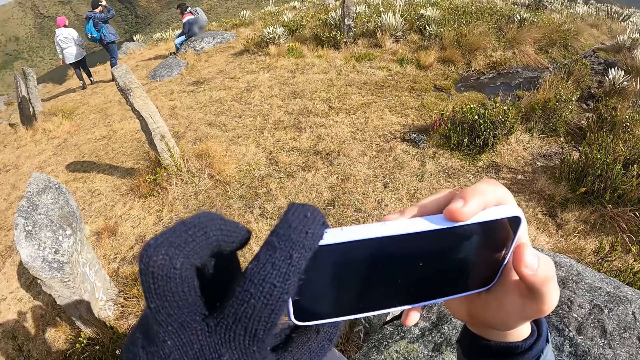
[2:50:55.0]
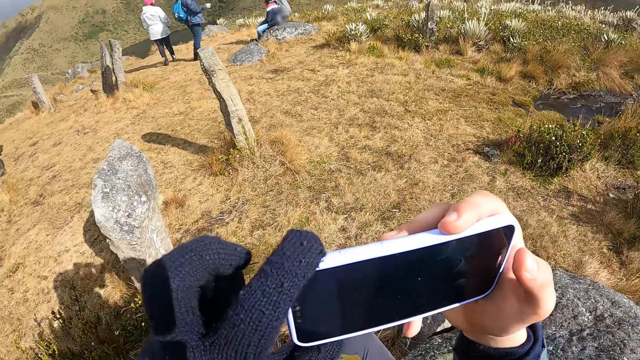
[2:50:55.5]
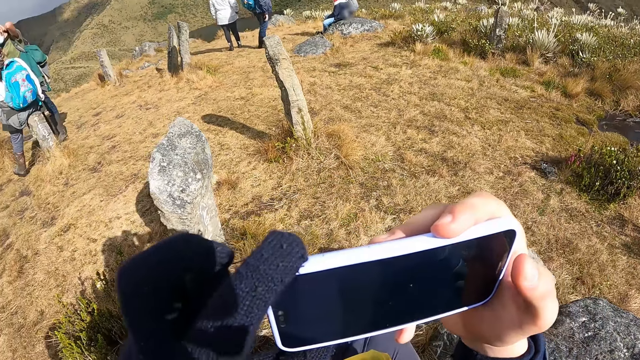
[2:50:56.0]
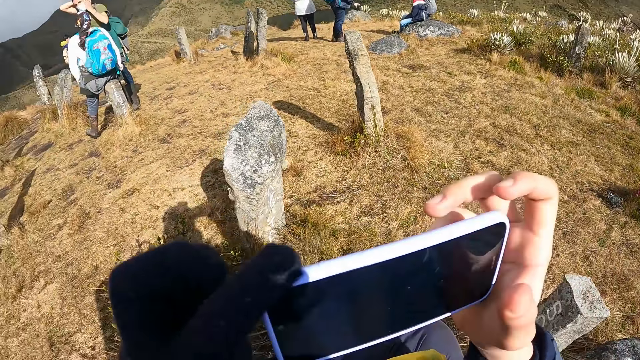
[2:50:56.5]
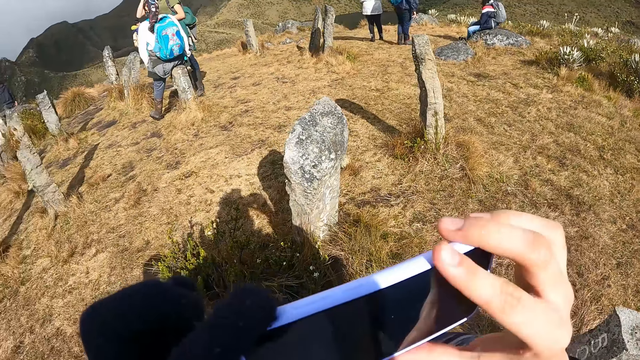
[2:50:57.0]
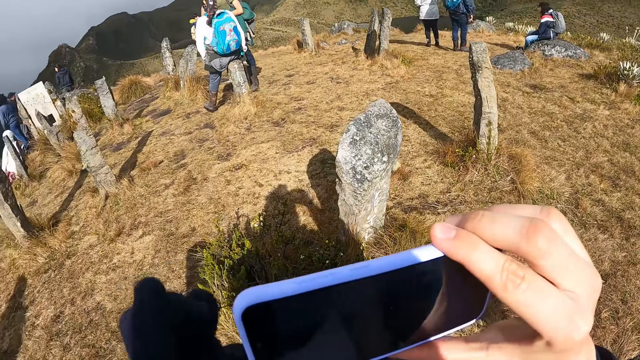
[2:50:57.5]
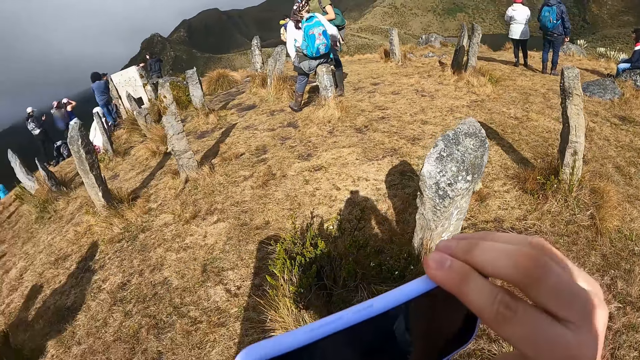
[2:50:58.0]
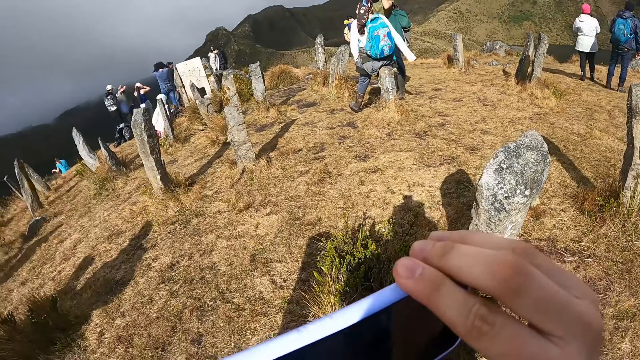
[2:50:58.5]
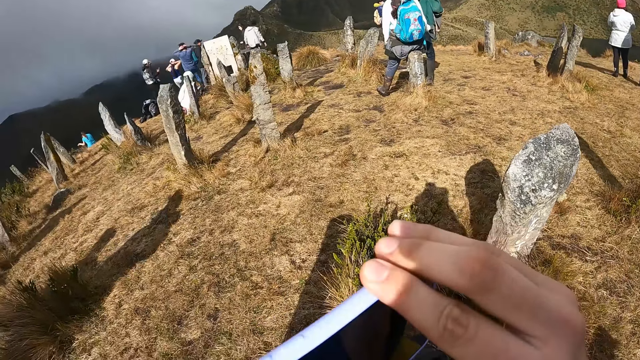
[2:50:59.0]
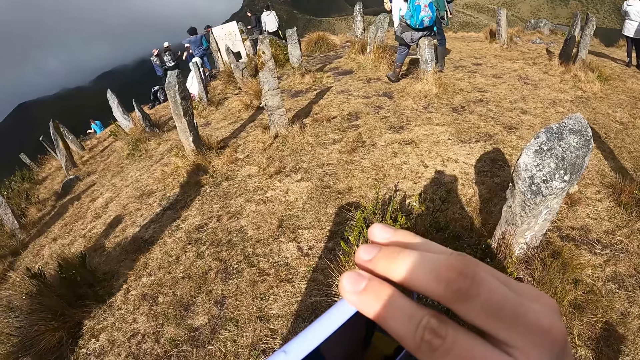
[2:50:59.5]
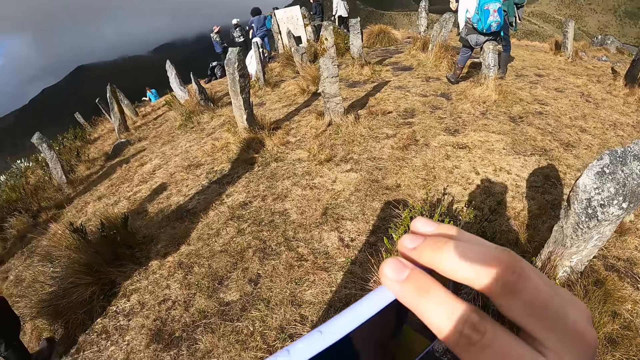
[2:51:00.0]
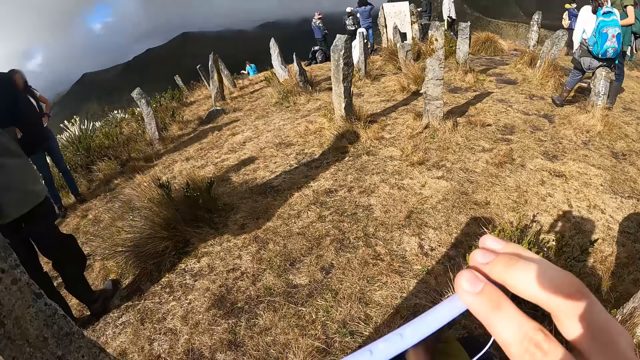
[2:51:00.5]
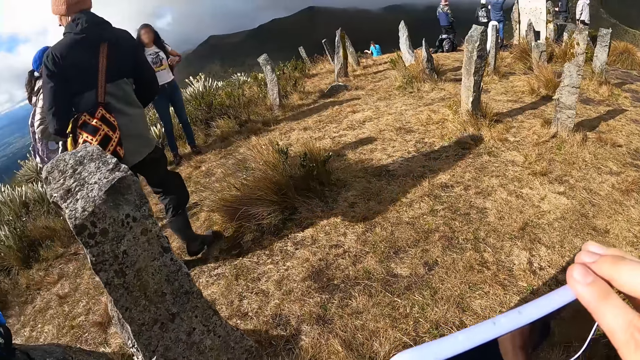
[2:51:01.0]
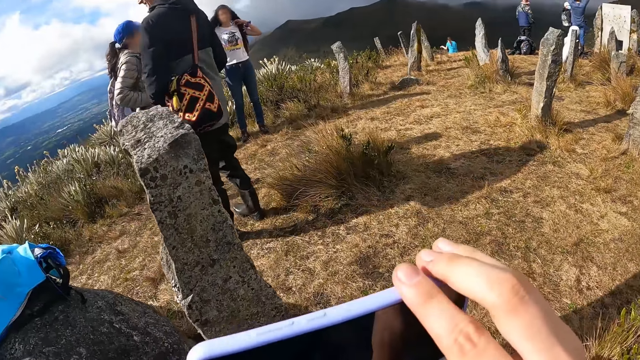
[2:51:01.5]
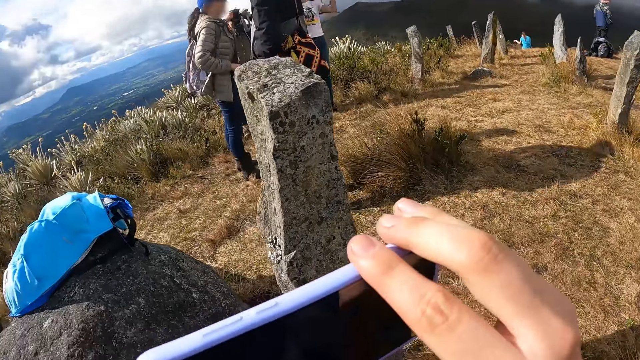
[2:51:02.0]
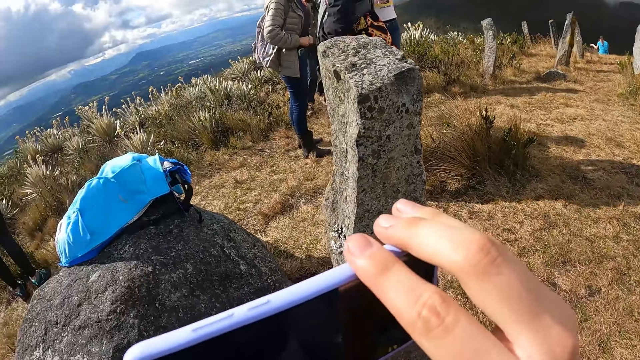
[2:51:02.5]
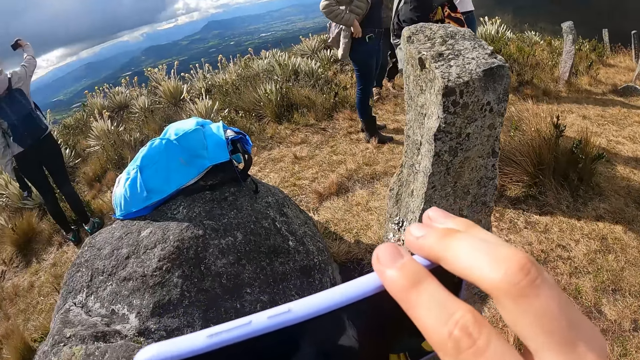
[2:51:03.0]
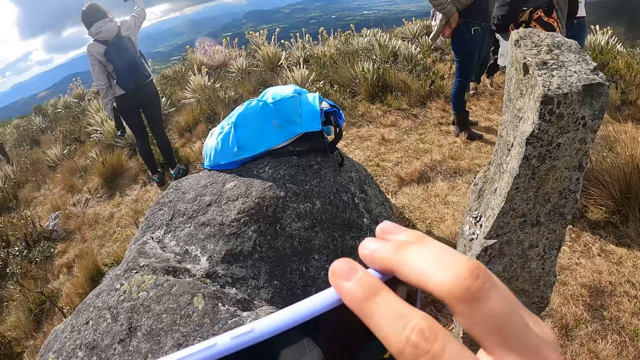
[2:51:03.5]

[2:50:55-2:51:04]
The camera wearer turns around the hill. They capture the vegetation on the hill.

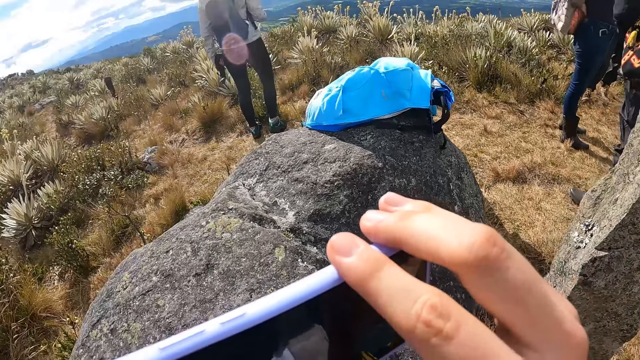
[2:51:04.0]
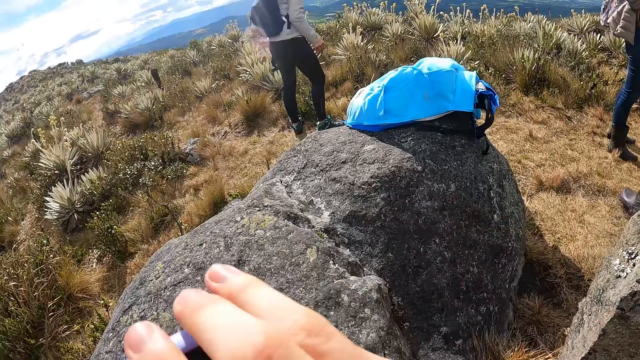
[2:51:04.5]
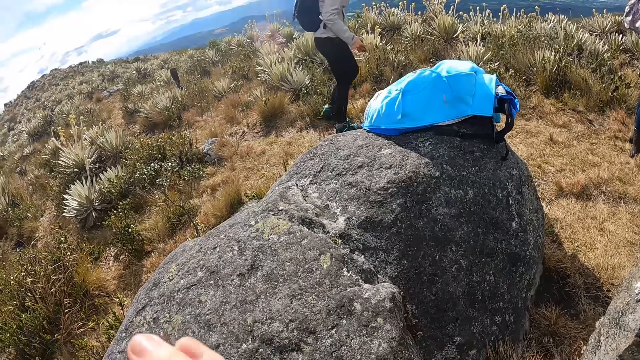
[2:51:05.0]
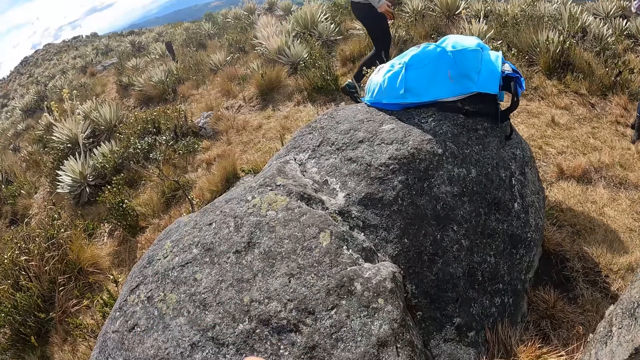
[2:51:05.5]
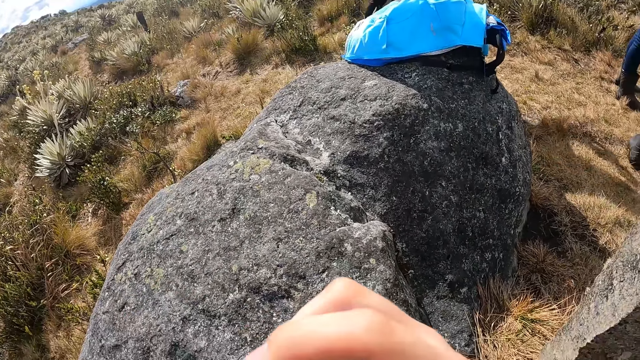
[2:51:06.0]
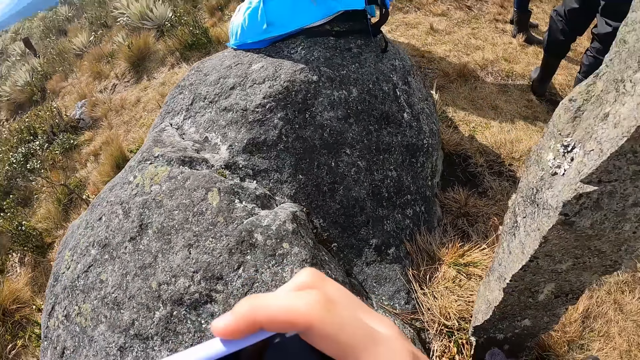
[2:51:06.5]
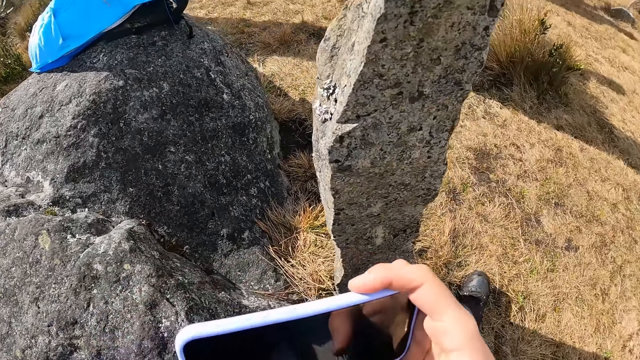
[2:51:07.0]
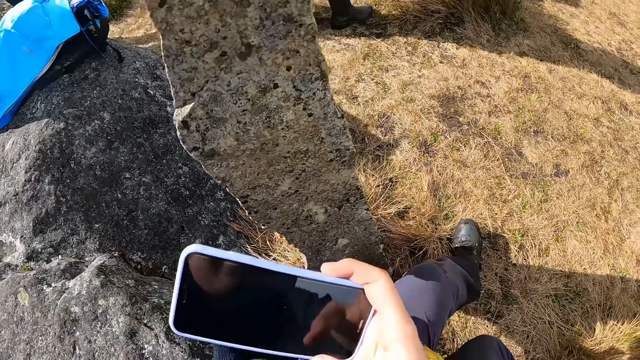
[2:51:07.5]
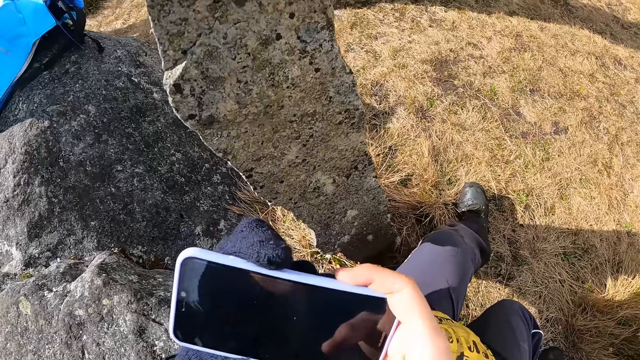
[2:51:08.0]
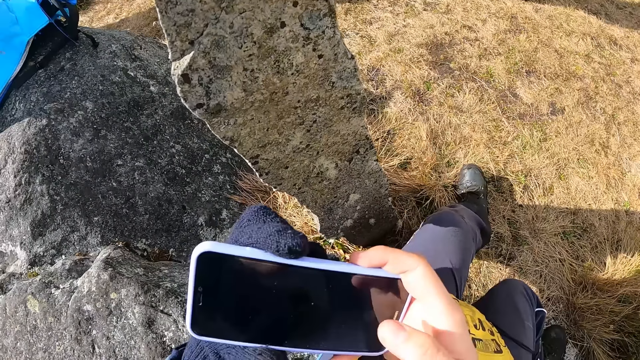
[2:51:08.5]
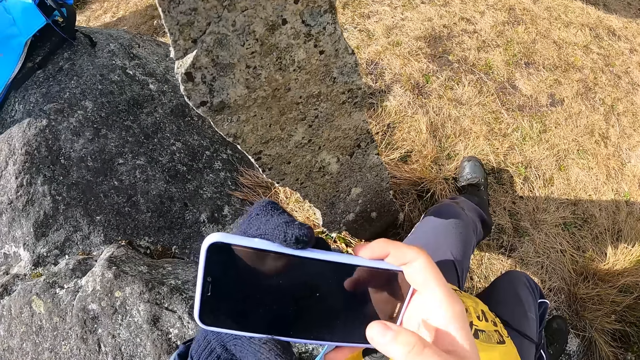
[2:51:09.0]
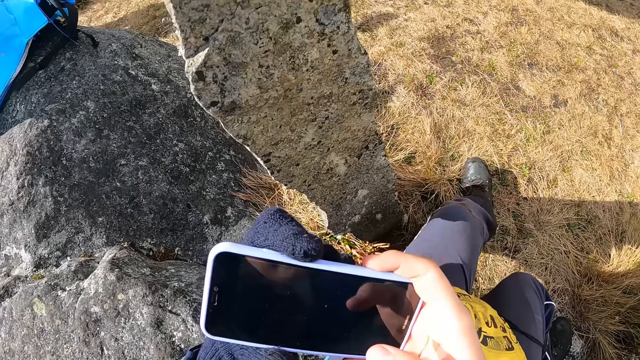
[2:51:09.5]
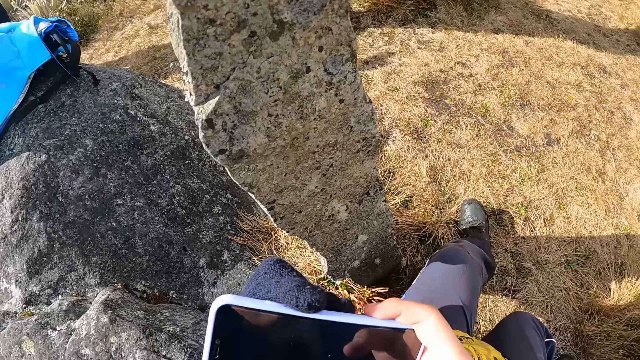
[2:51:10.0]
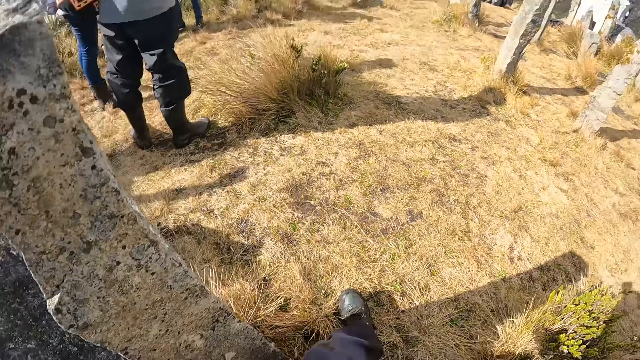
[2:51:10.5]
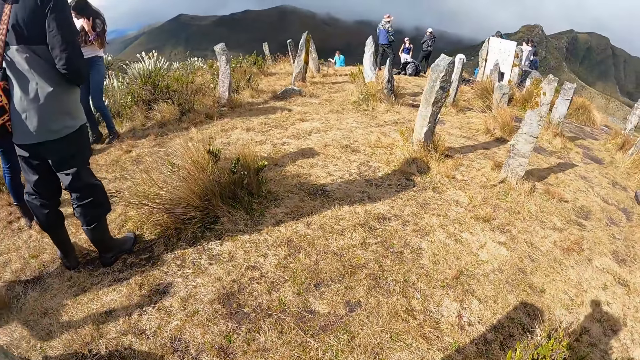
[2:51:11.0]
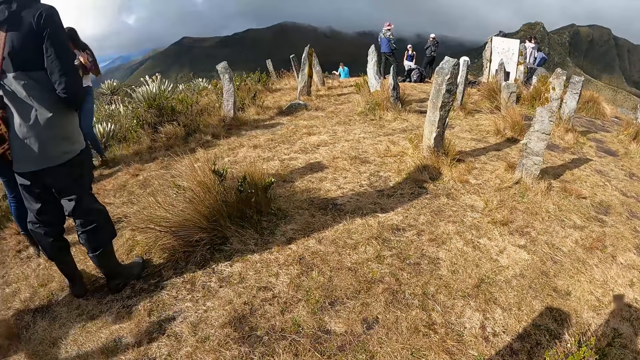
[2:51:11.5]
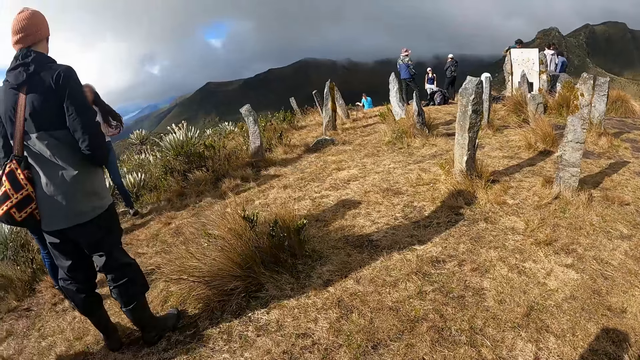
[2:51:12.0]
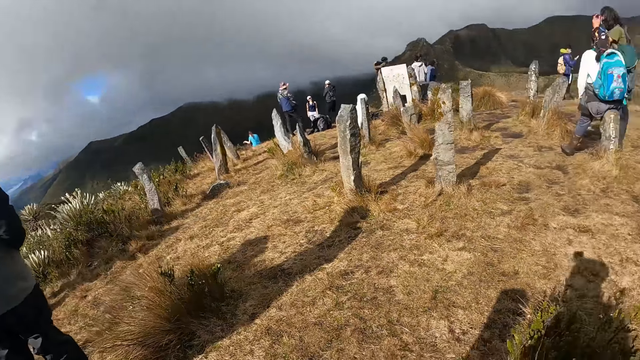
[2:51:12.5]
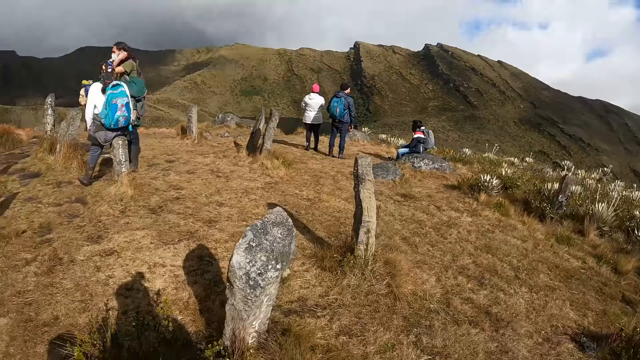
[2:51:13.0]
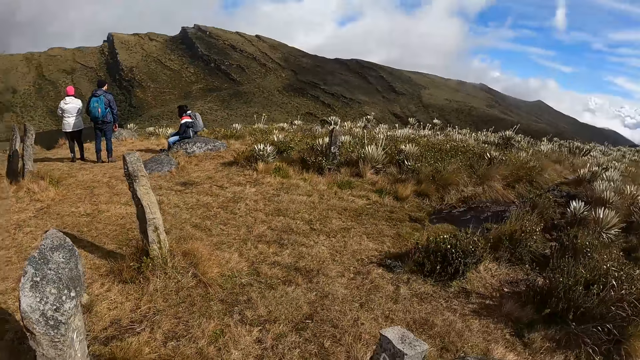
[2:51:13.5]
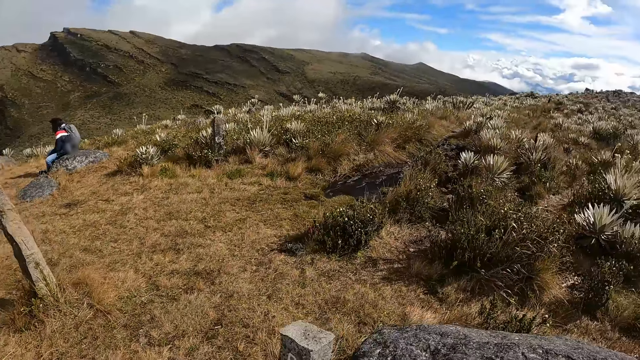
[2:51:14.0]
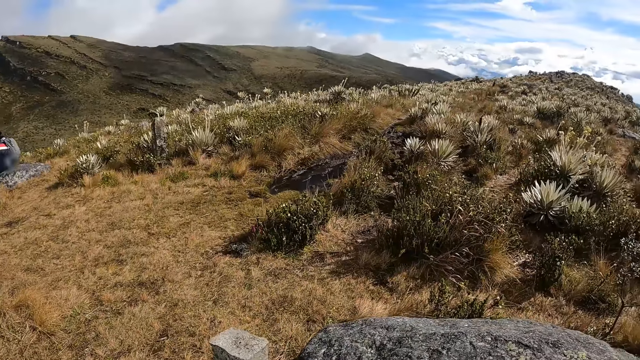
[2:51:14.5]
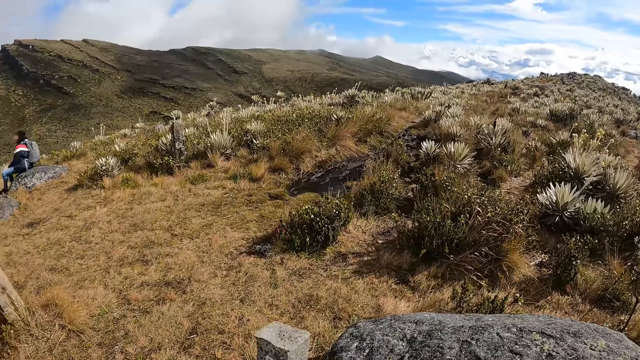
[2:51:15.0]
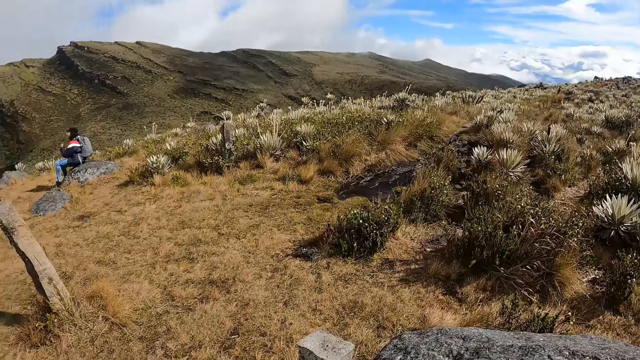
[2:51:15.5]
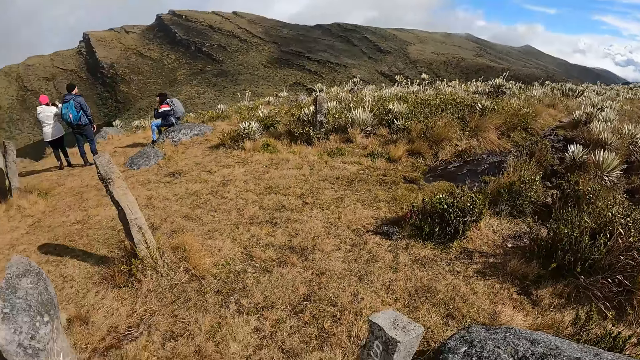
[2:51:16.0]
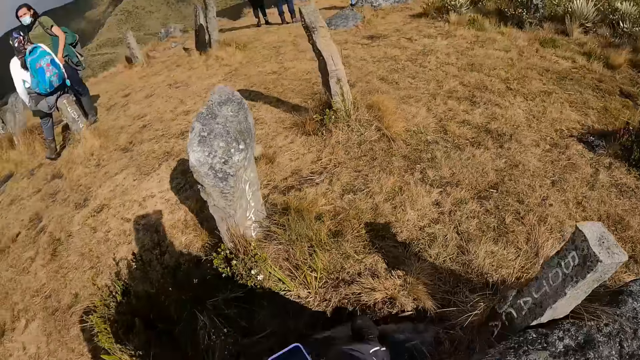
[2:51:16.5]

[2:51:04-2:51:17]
The camera wearer turns around the hill. They capture the vegetation on the hill. They stop the video. They browse the phone. They turn around the hill. They look around the hill.
